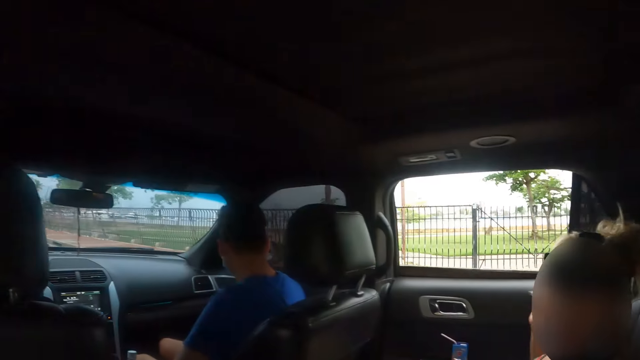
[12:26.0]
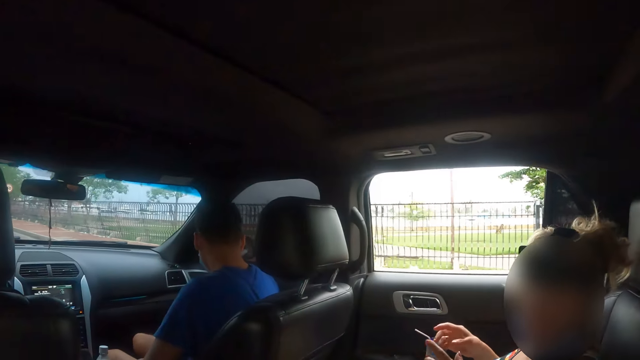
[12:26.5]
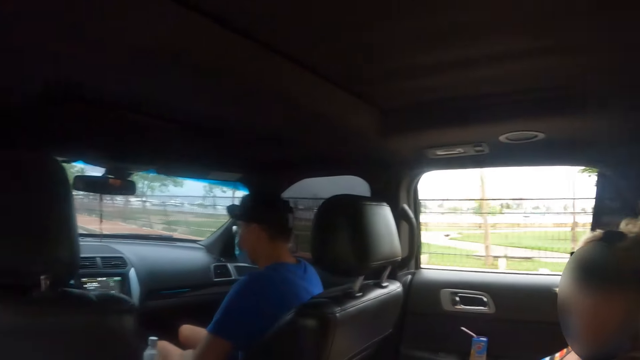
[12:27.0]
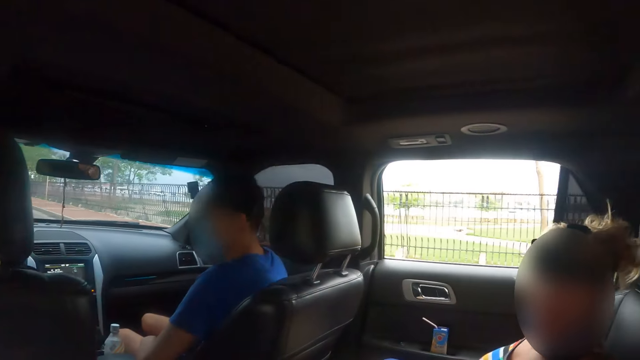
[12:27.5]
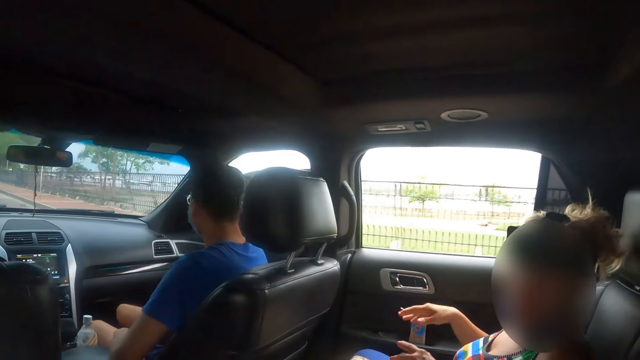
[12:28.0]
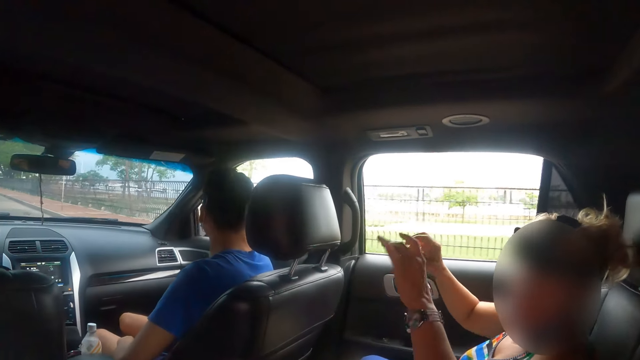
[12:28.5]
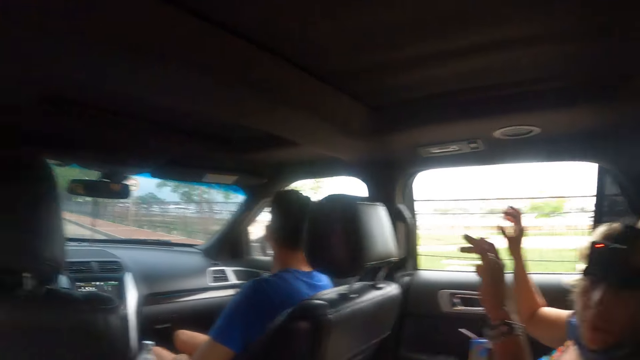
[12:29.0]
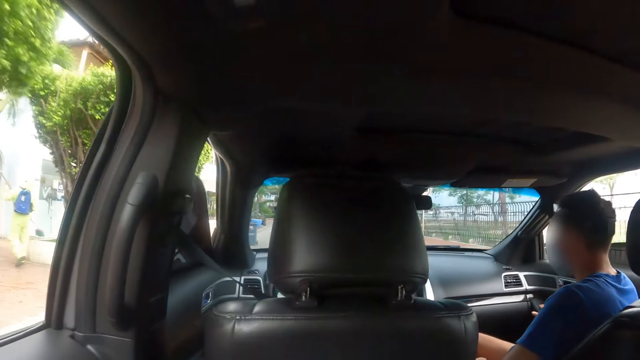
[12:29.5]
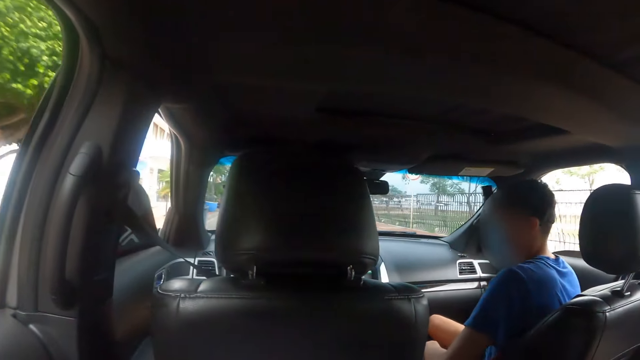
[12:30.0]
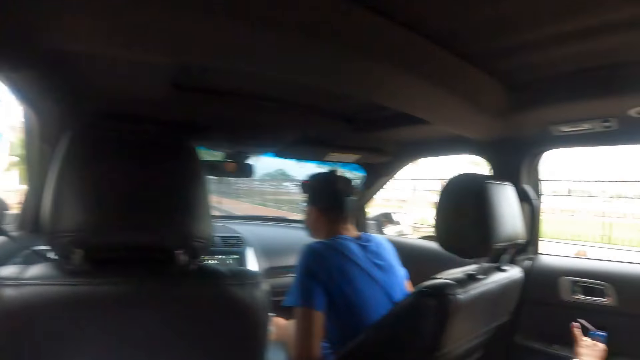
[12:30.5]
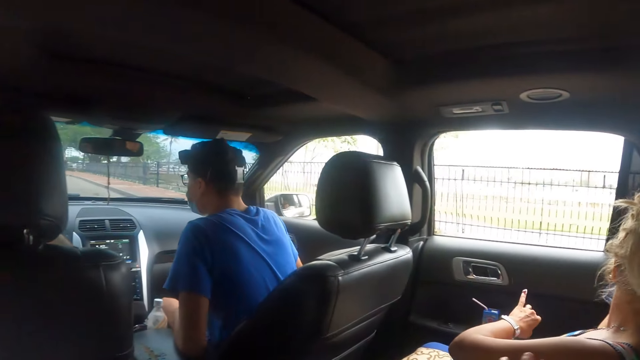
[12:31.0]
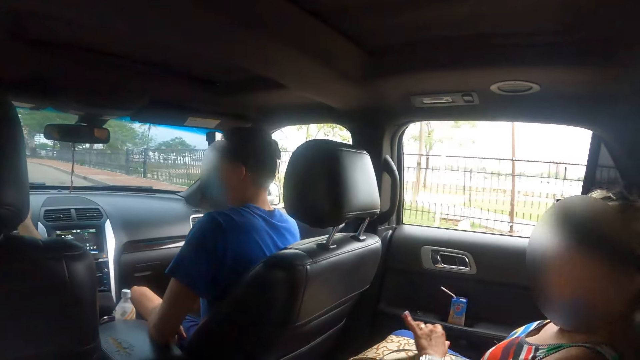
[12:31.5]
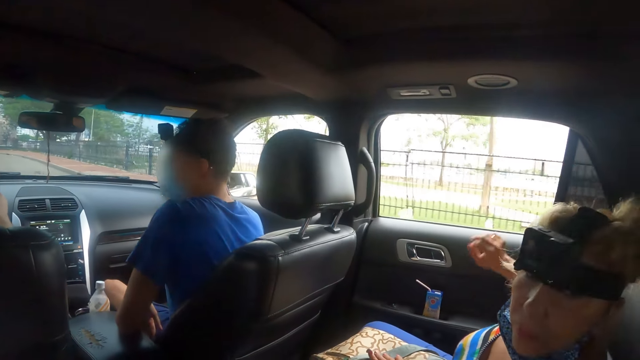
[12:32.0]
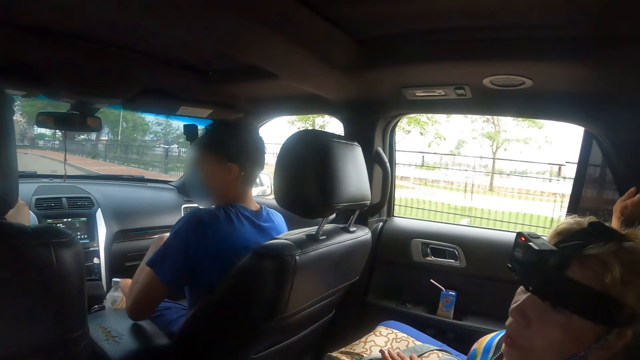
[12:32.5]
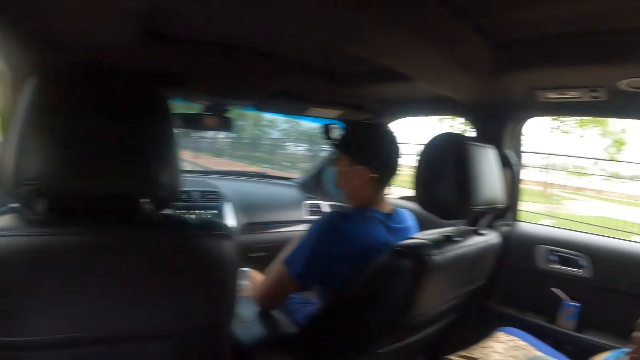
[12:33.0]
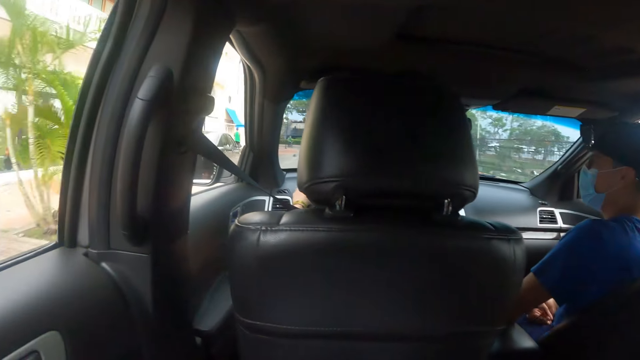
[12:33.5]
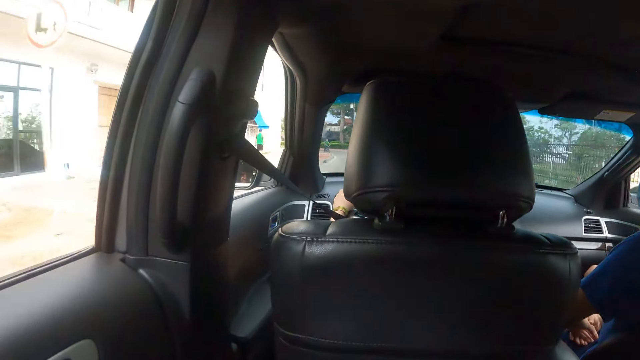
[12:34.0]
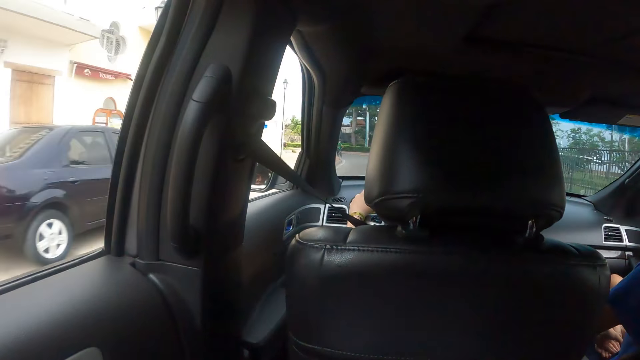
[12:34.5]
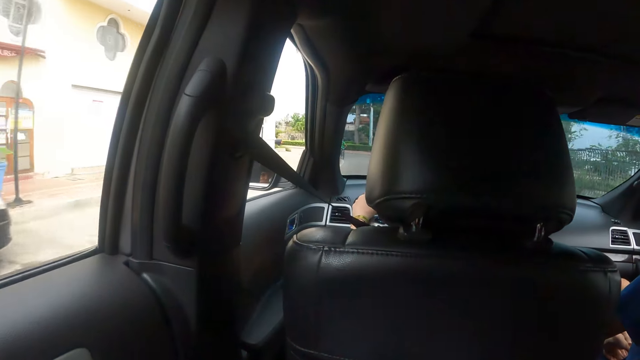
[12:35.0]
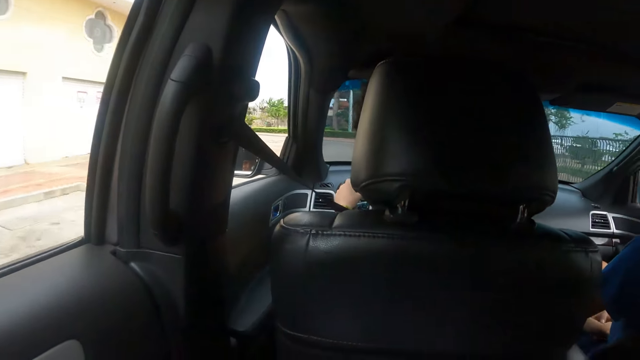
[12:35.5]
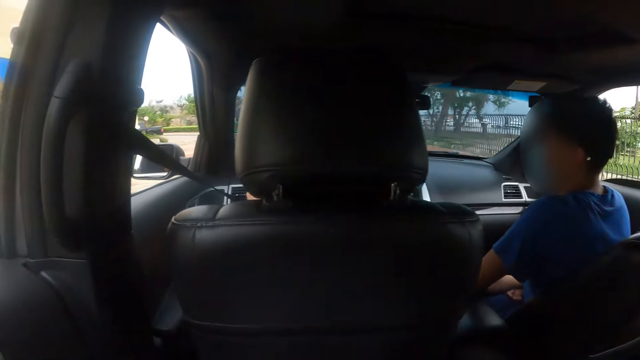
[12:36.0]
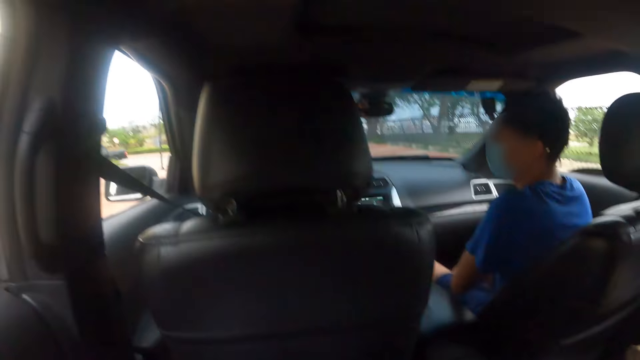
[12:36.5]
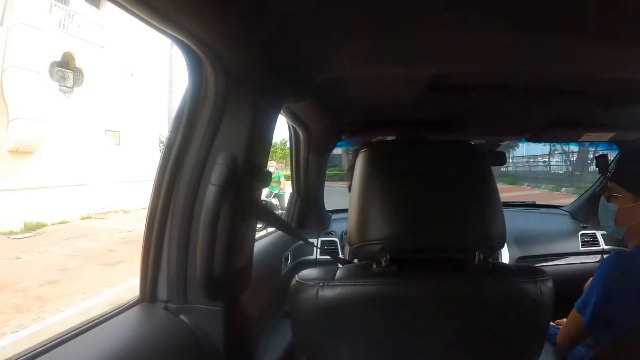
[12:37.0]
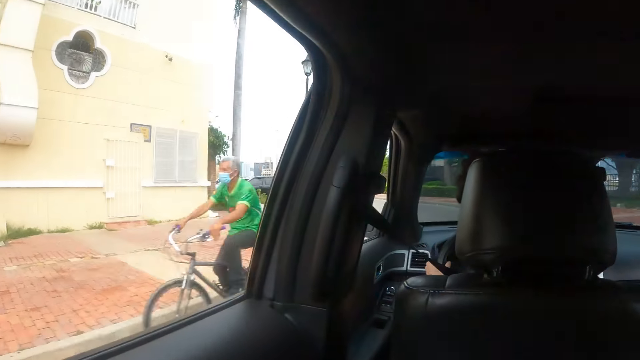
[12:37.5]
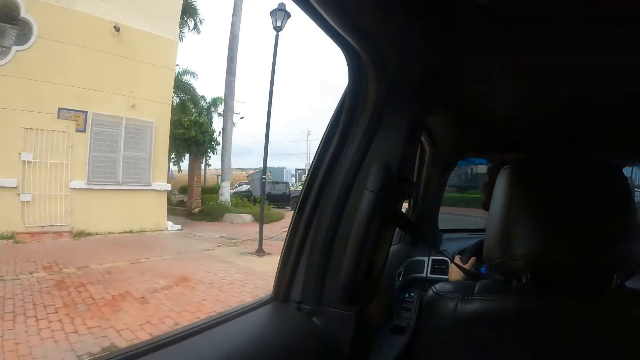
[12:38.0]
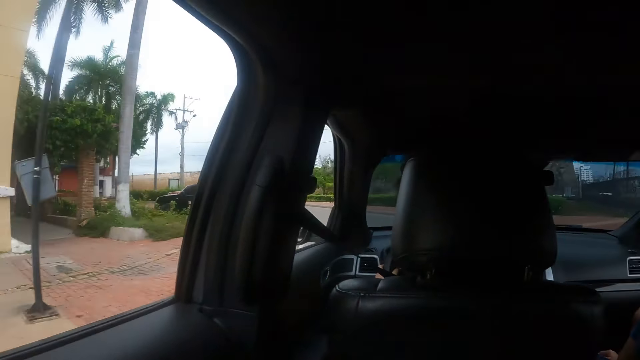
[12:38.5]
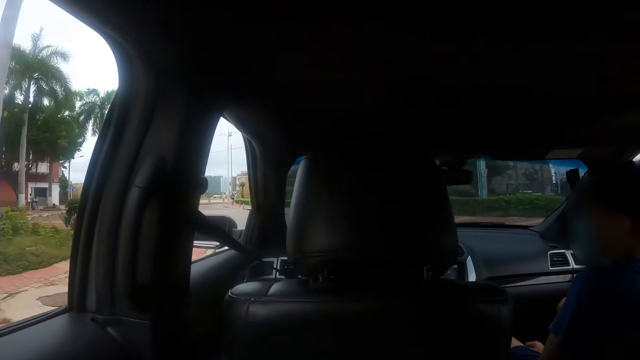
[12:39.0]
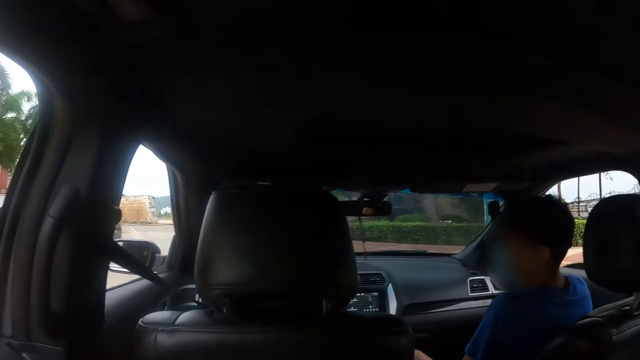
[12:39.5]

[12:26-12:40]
A woman gestures. The camera wearer looks around.

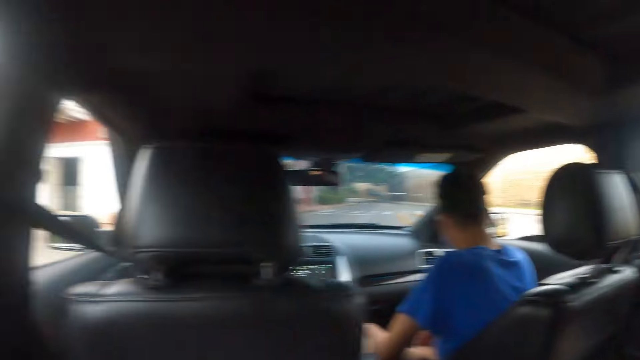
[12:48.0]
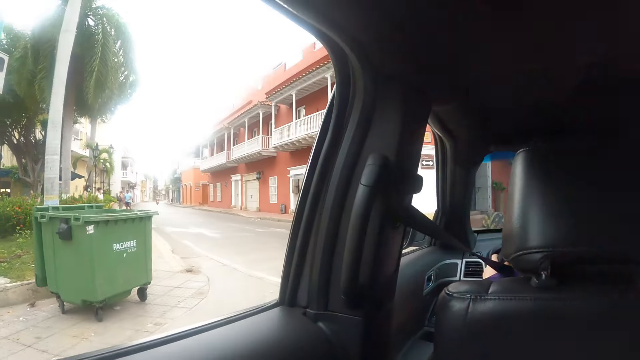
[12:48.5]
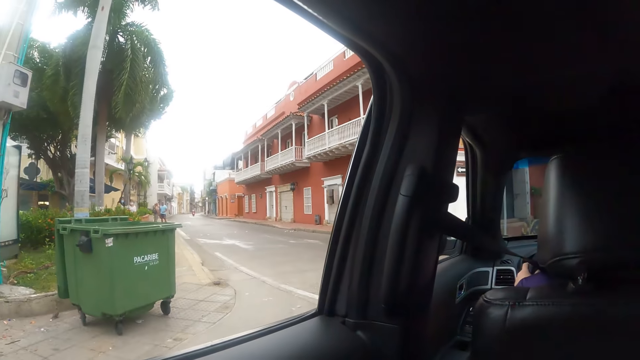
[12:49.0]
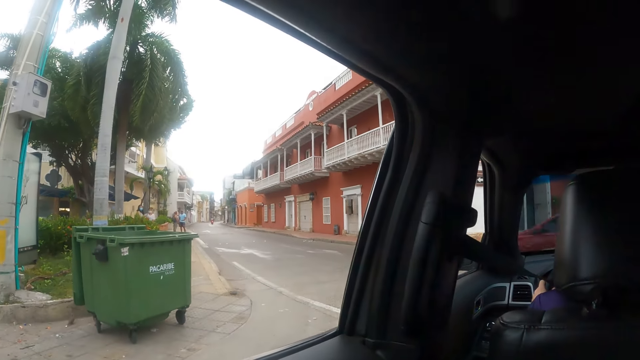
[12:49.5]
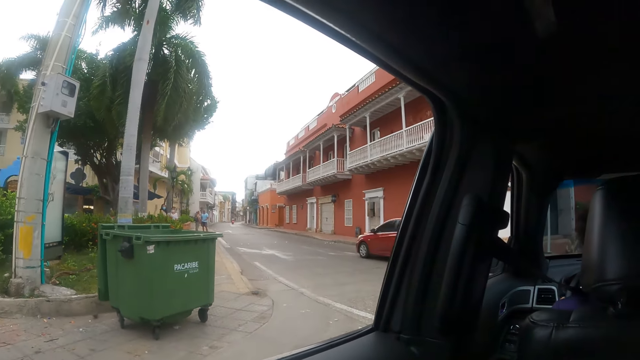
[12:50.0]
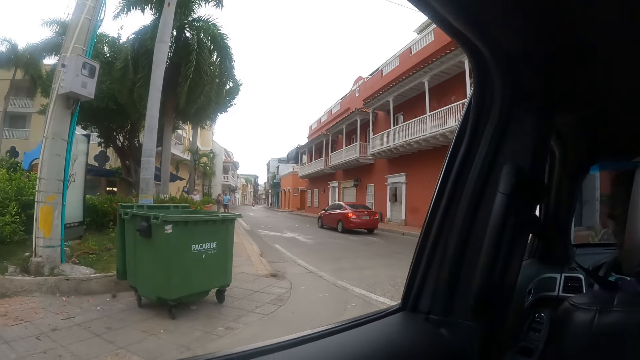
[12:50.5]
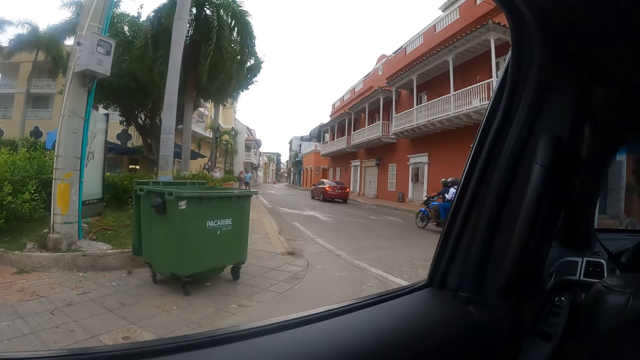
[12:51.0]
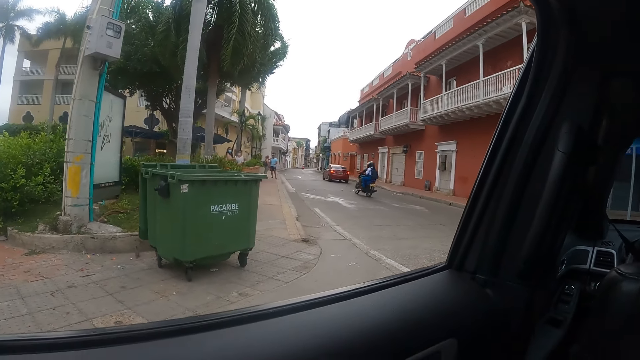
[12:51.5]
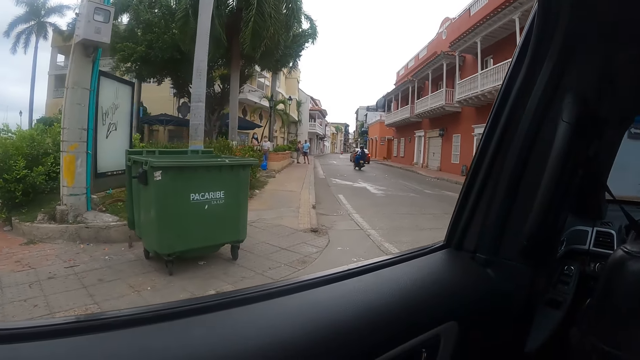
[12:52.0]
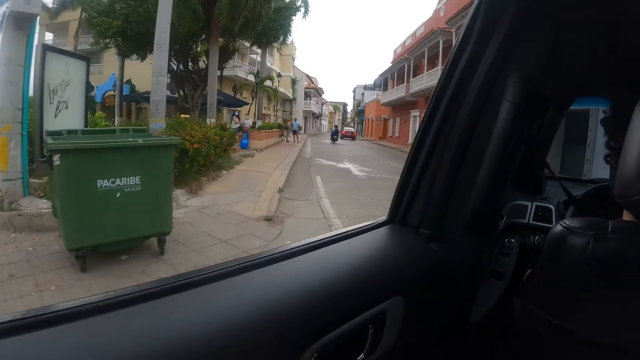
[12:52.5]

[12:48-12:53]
A woman looks around.

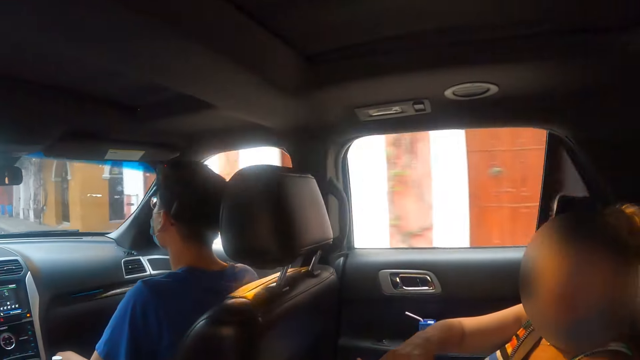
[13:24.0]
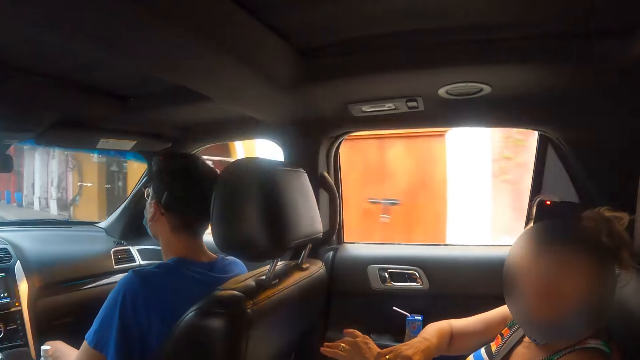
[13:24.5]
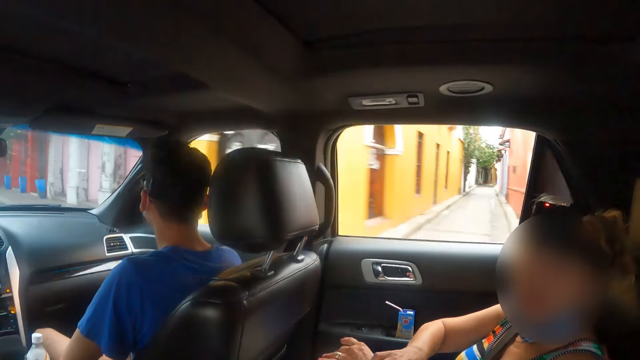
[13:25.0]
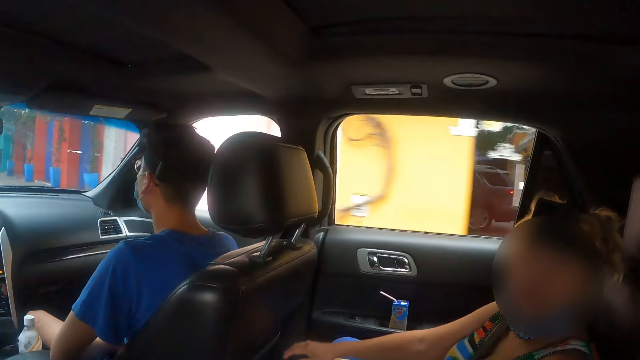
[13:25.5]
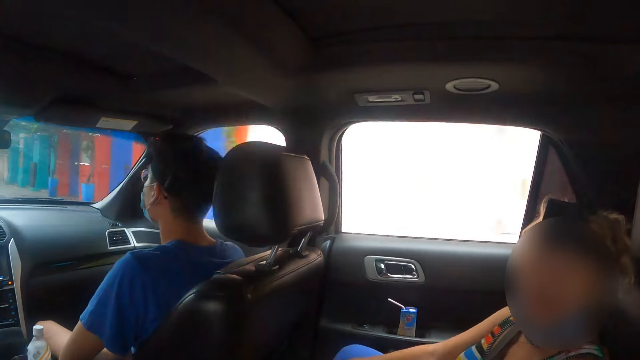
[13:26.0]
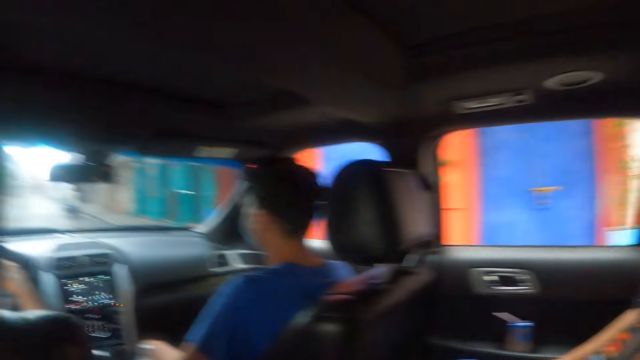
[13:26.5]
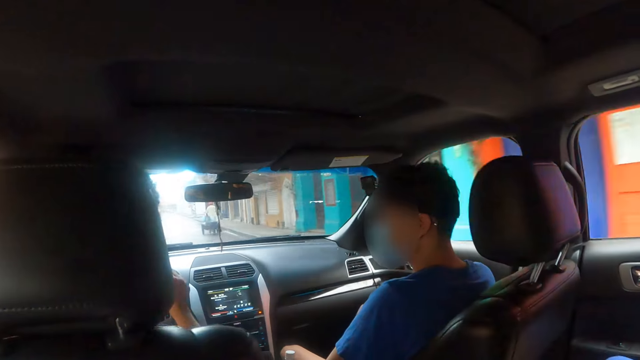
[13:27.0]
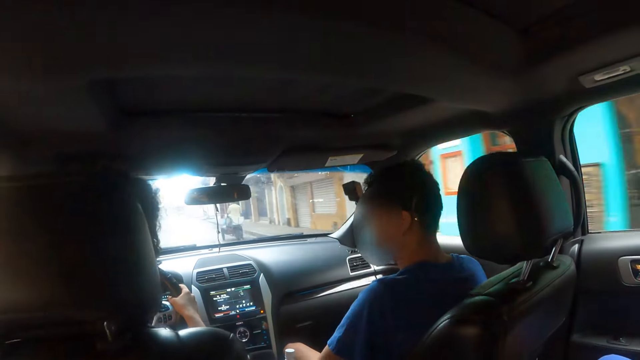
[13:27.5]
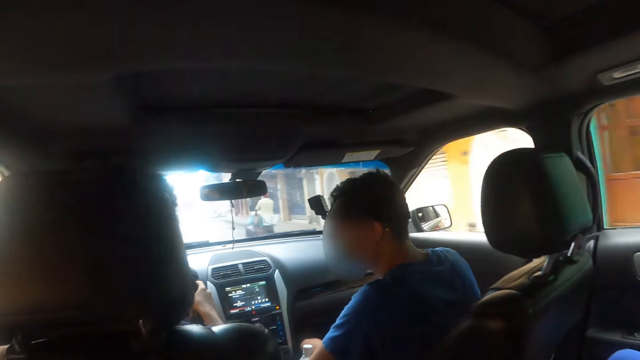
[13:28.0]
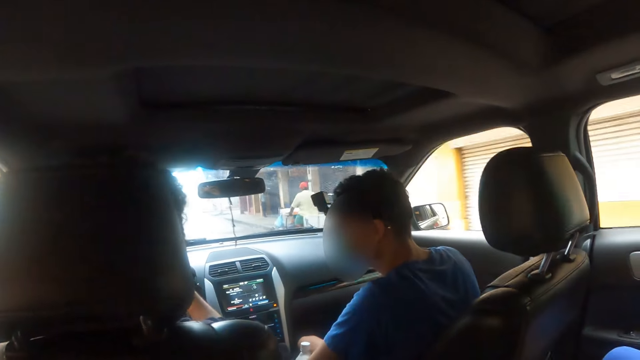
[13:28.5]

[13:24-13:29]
A woman adjusts her watch.
